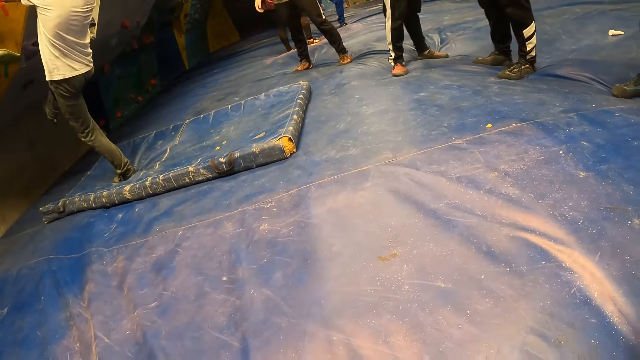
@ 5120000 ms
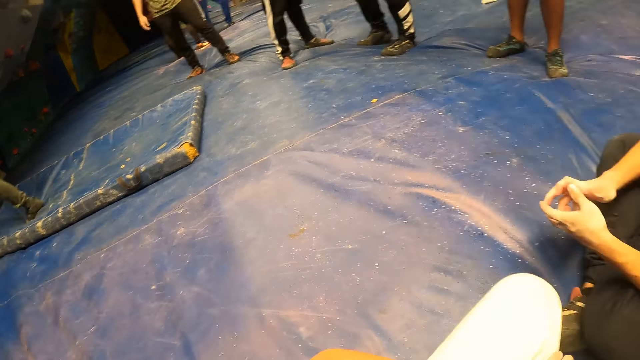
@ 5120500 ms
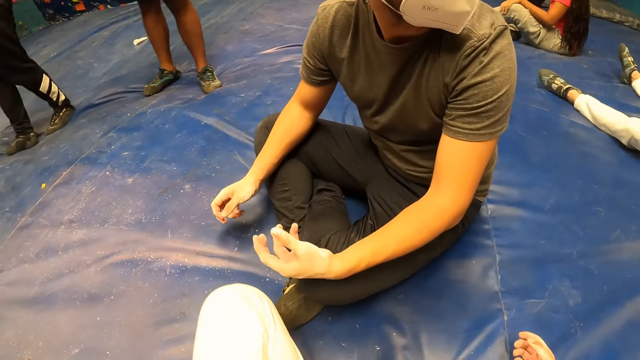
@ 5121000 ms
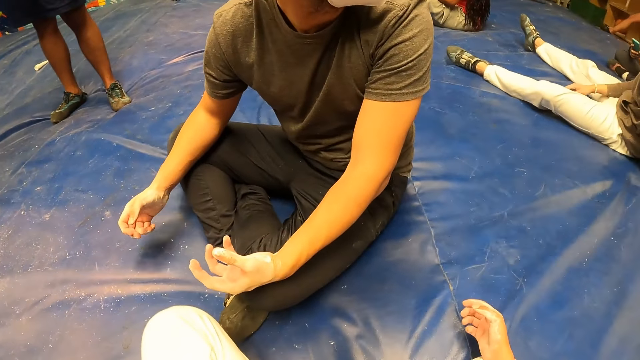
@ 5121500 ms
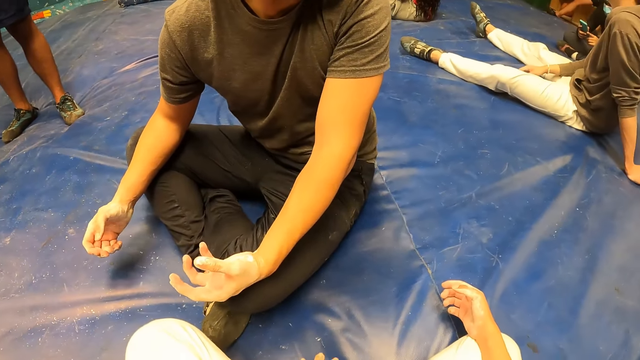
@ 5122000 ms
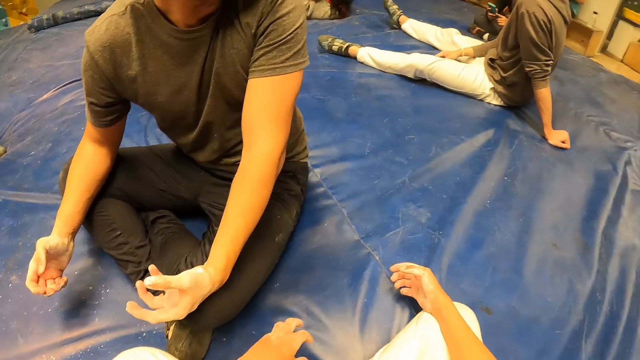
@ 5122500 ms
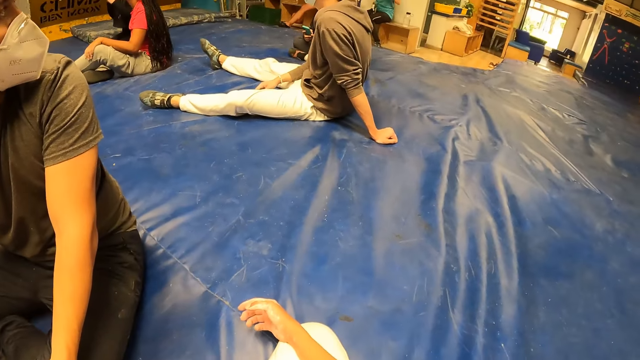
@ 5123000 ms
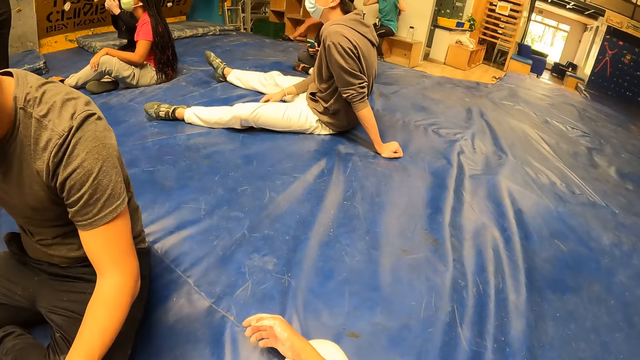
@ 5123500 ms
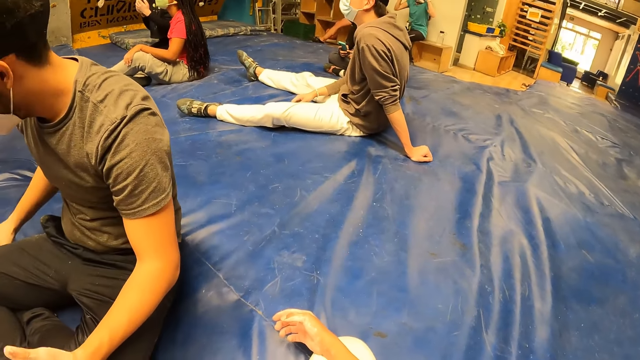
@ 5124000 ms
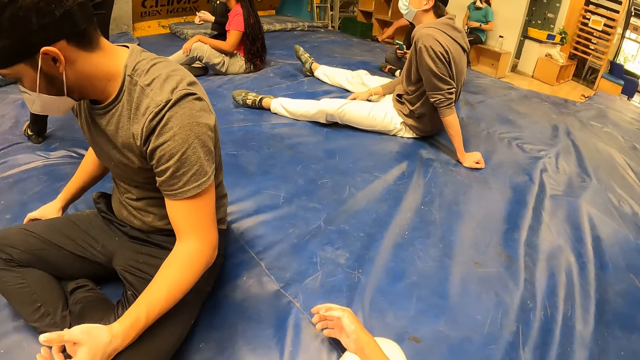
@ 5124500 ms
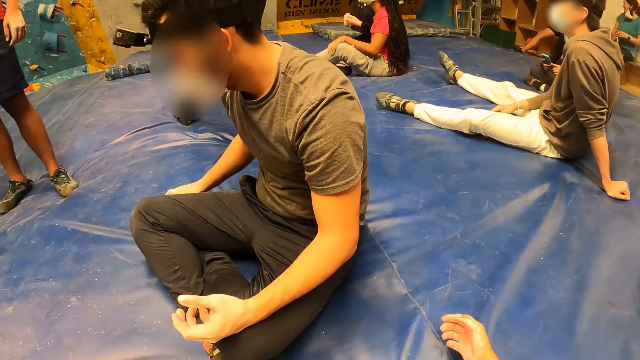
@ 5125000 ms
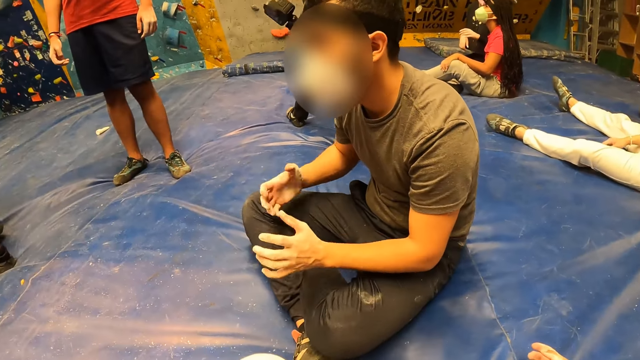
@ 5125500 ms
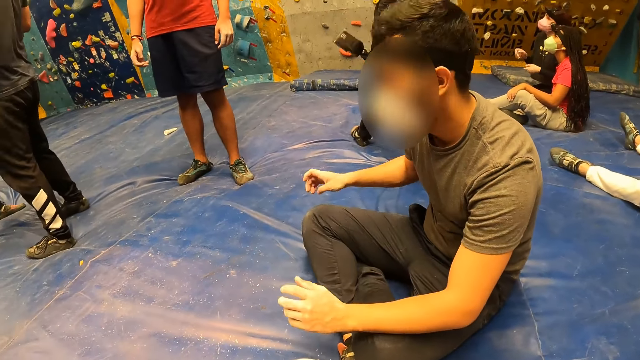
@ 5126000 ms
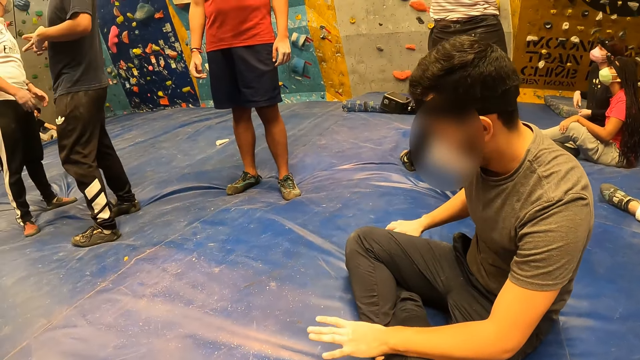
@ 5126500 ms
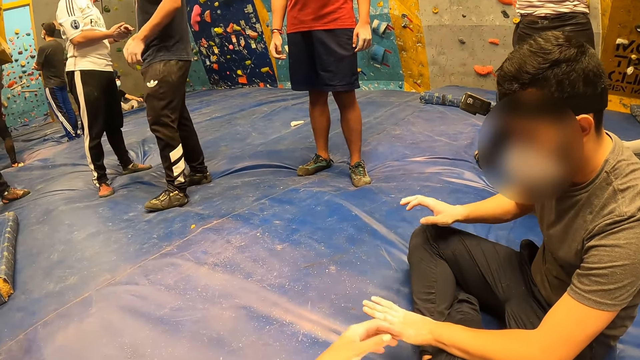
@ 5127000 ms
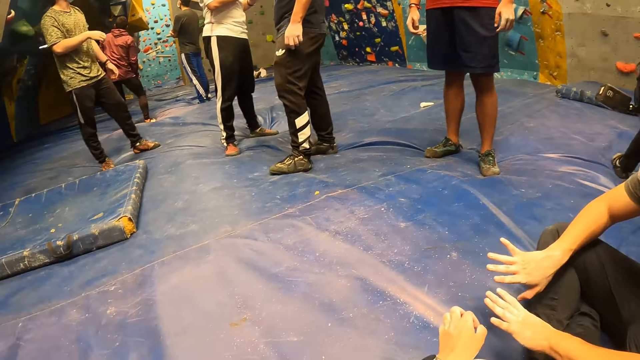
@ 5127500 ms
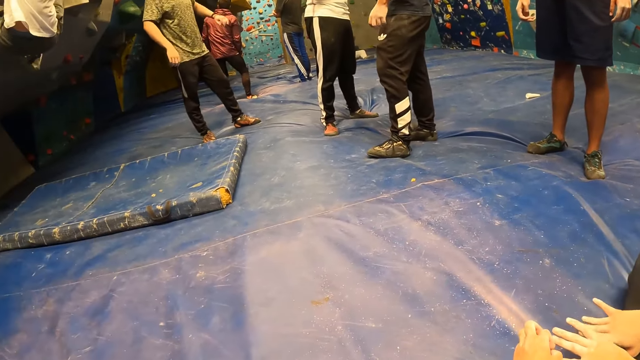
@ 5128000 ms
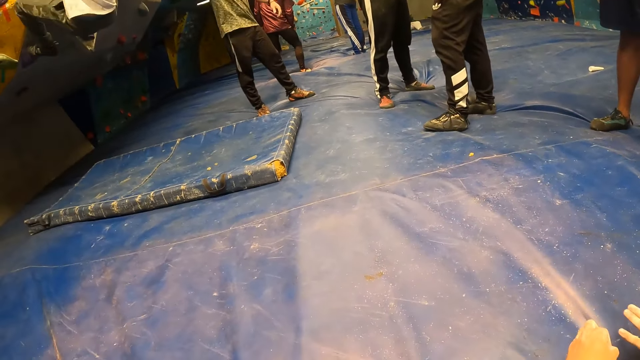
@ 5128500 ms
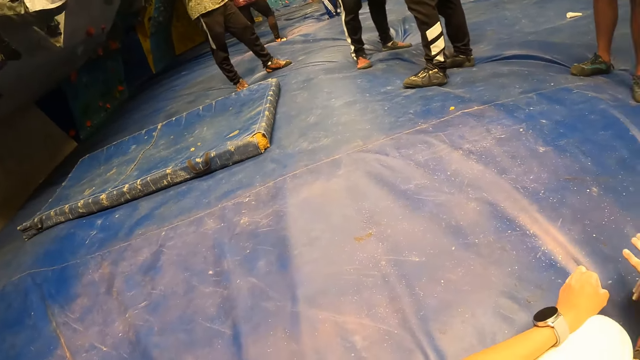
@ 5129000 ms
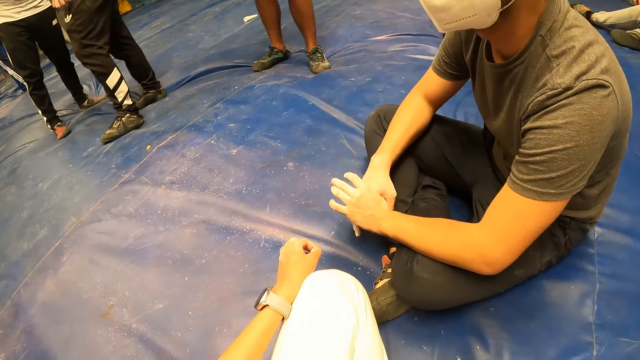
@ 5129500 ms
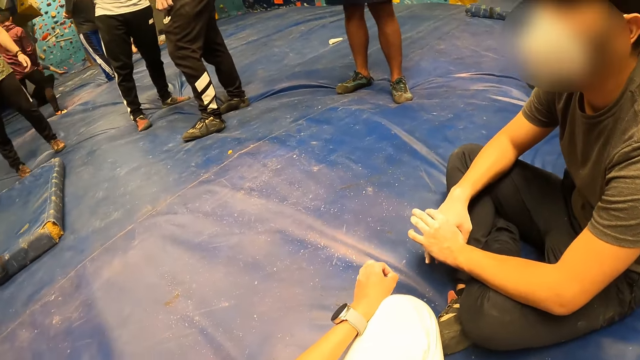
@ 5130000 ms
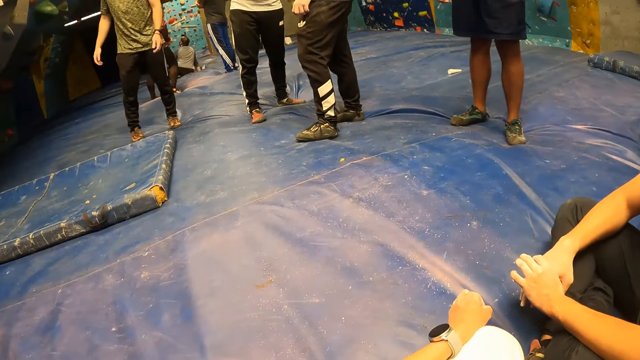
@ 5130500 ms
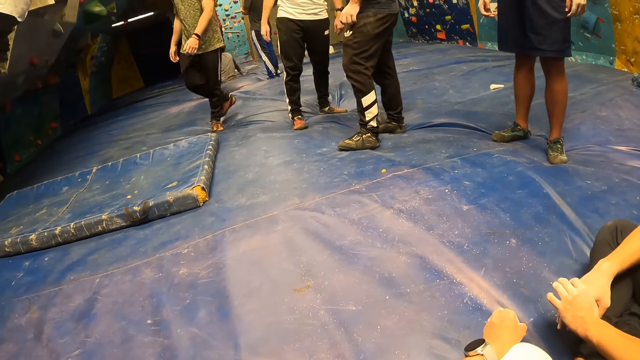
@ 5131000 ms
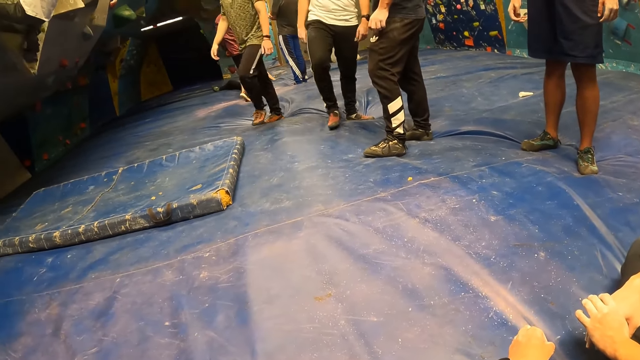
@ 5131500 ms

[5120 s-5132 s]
The man touches the phone on the bouldering mat with his right hand. He touches the phone again.

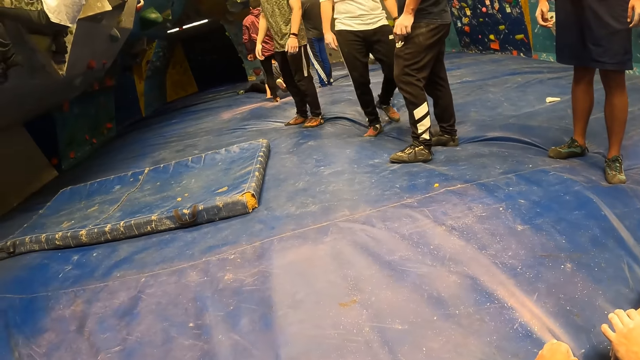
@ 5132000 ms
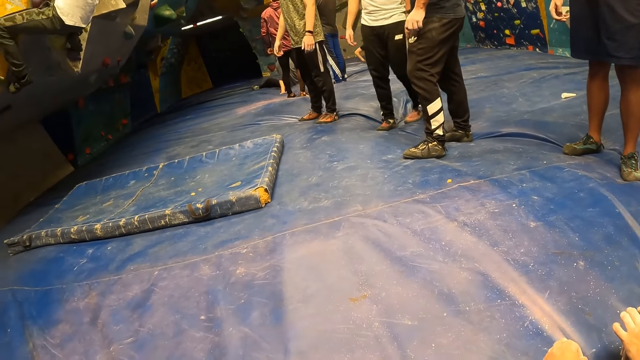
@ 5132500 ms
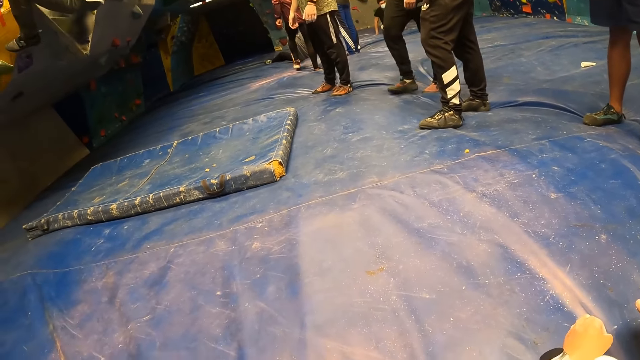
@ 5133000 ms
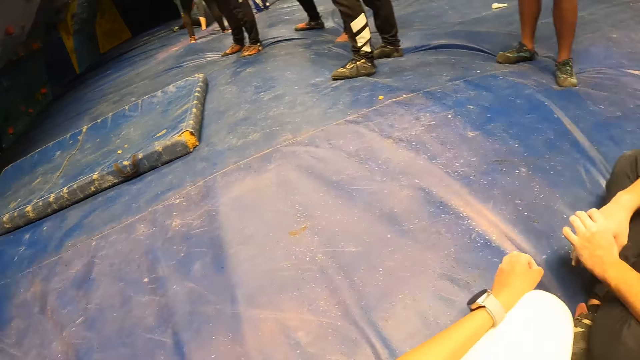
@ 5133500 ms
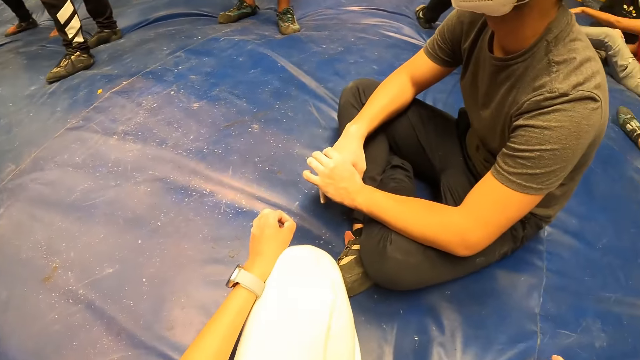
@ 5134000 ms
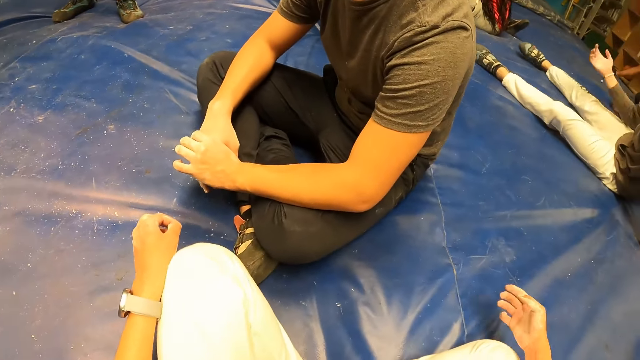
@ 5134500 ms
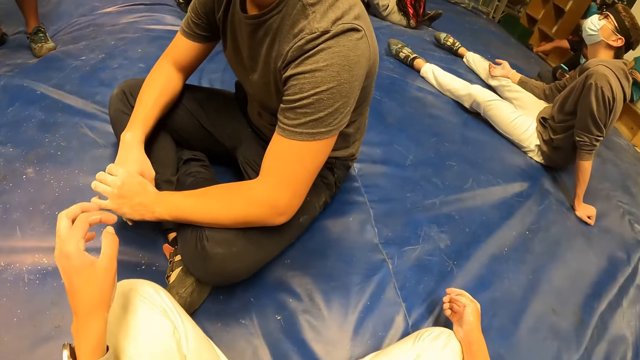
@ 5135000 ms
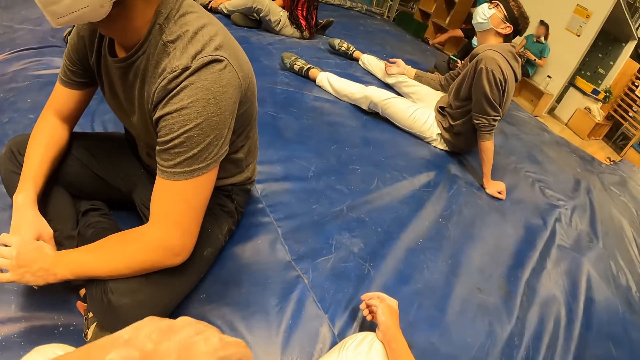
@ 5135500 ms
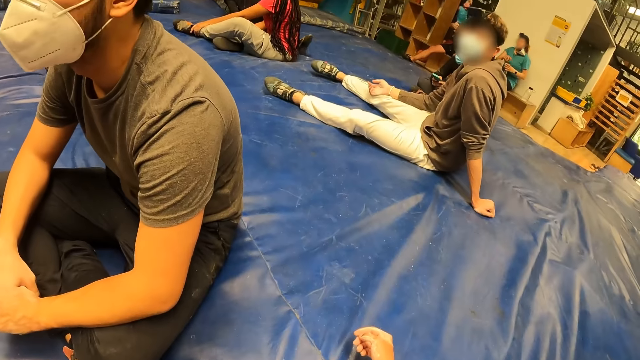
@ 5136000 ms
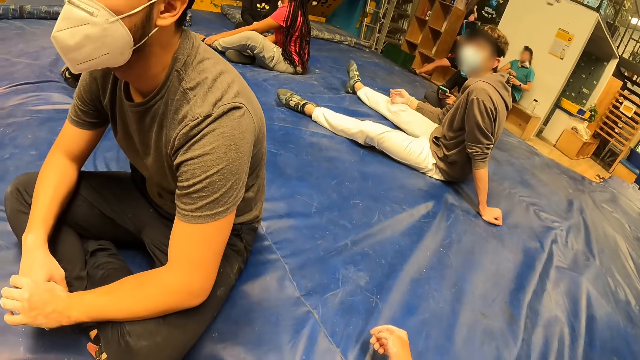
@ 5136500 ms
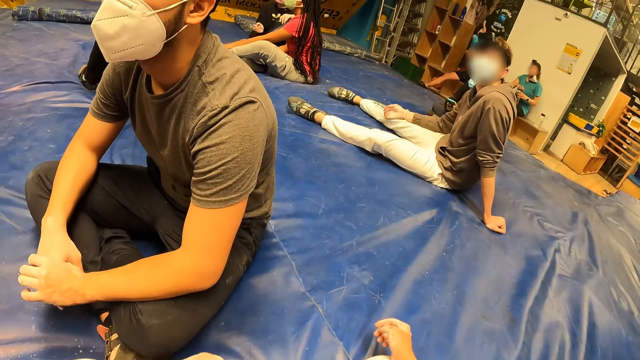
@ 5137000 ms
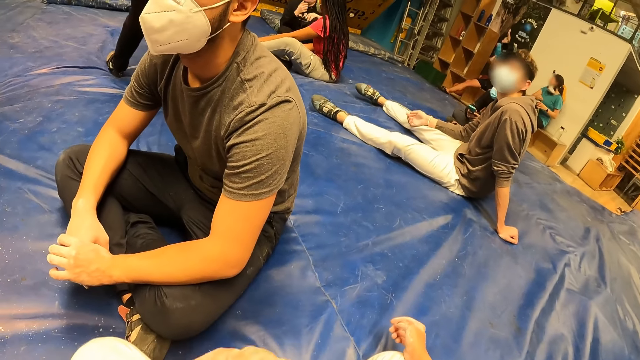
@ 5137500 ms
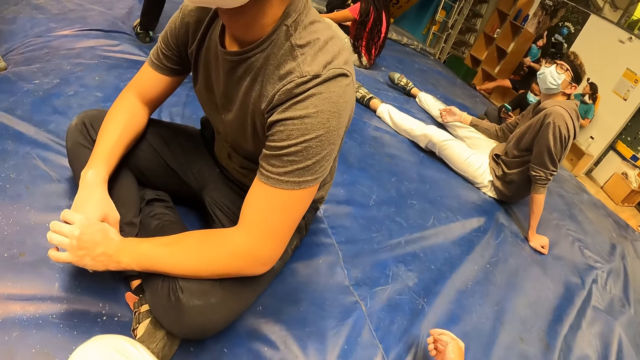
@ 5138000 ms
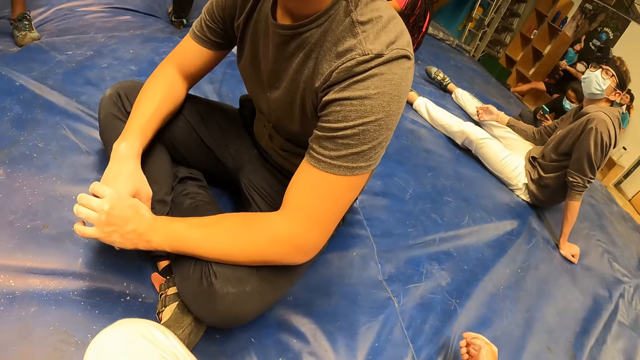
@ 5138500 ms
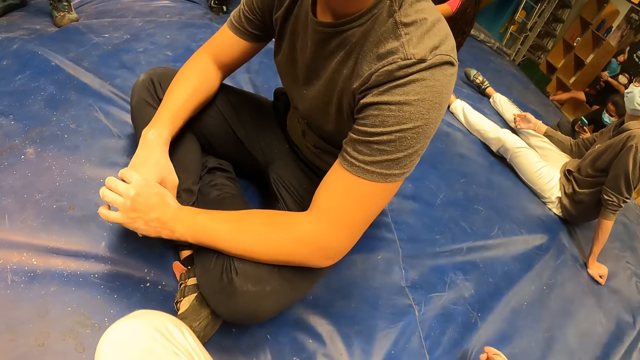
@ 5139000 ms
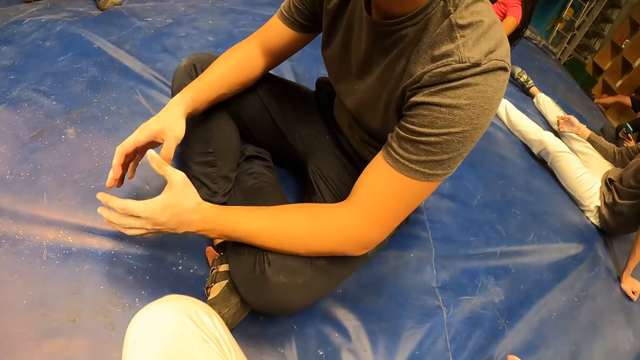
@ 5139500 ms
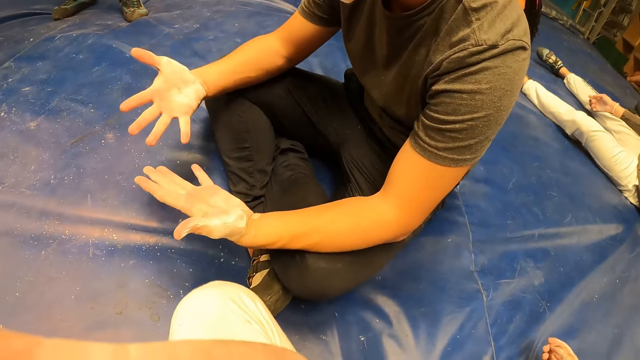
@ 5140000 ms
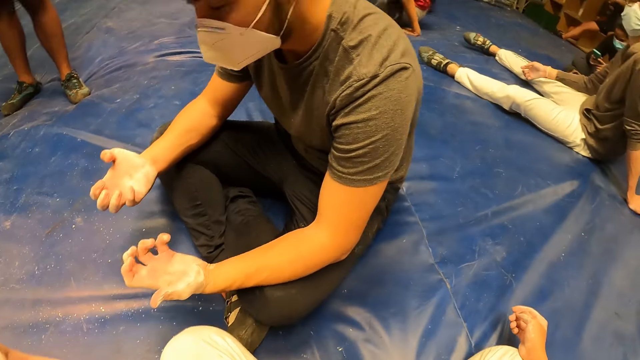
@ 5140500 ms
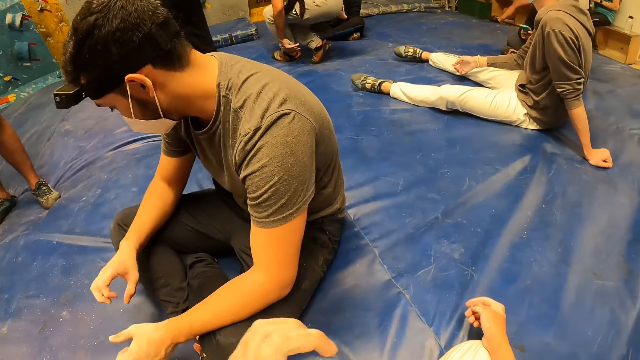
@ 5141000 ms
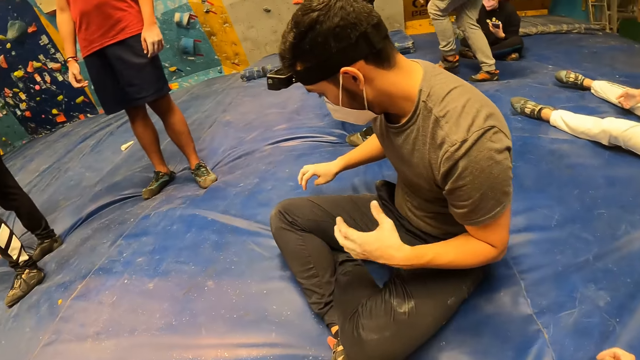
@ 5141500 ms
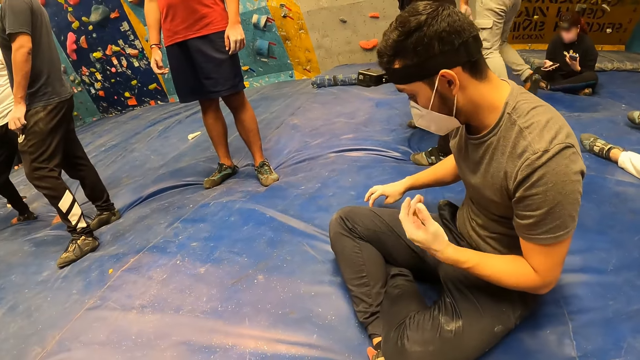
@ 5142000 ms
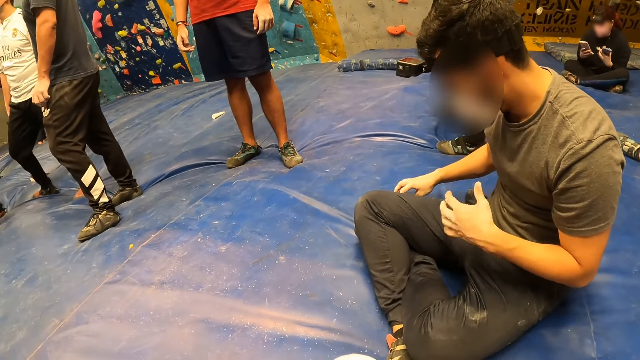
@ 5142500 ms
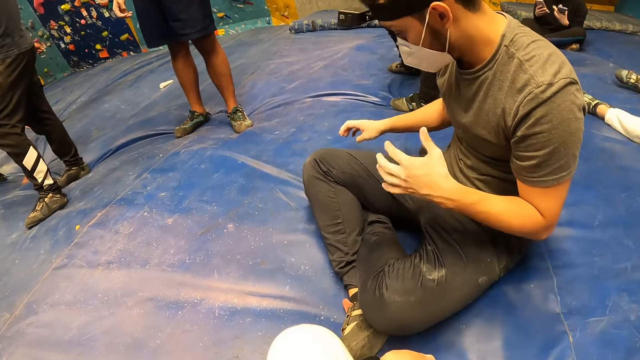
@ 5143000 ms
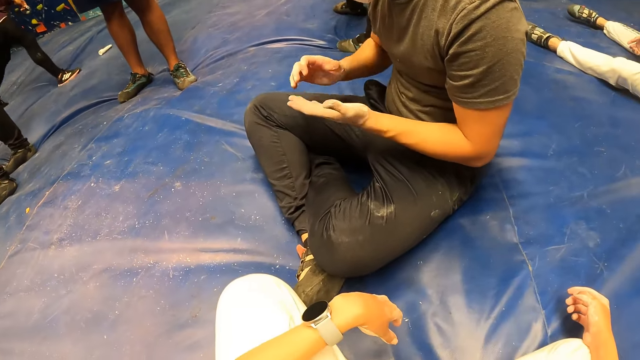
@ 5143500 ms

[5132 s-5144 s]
The man opens his hands. The man presses the phone on the bouldering mat with his right hand. The man flaps his left hand.
